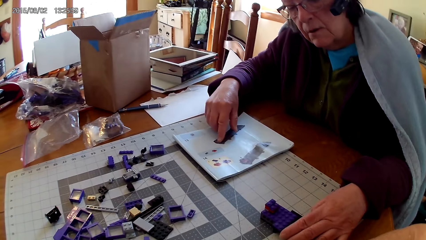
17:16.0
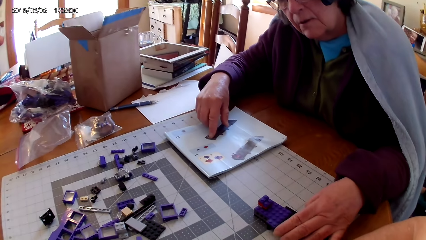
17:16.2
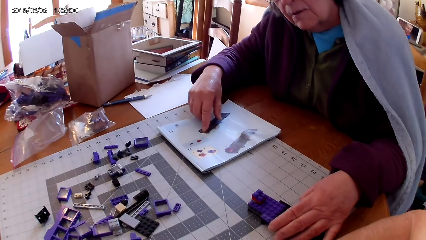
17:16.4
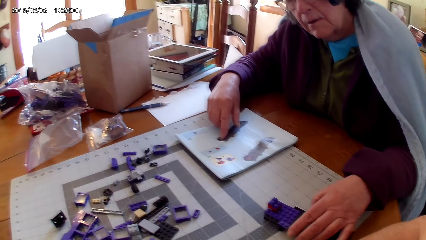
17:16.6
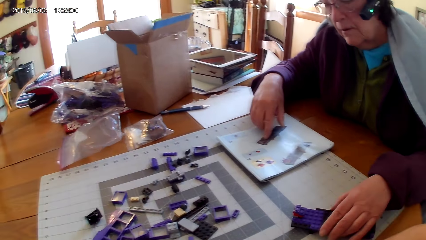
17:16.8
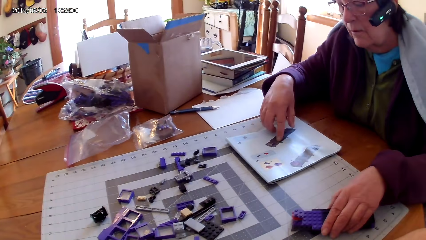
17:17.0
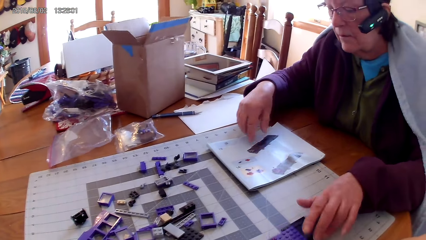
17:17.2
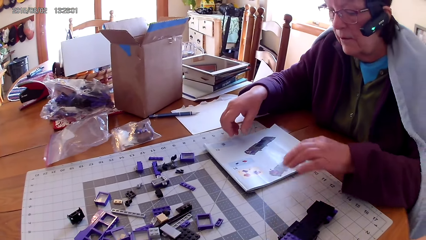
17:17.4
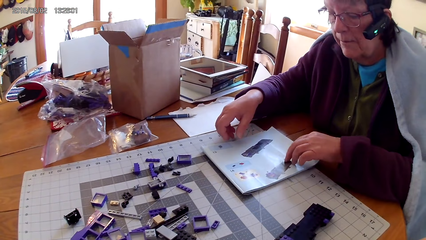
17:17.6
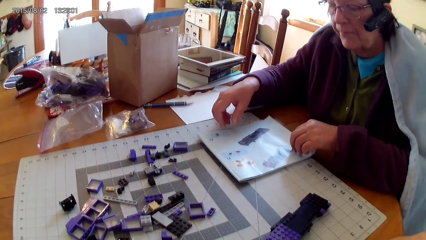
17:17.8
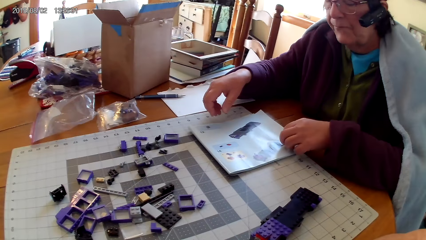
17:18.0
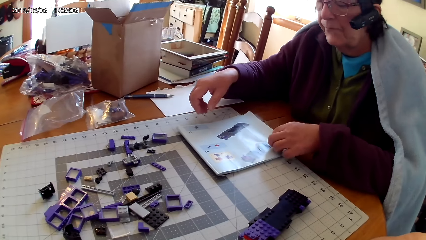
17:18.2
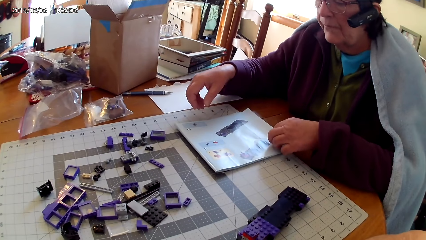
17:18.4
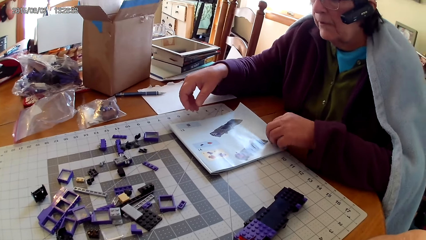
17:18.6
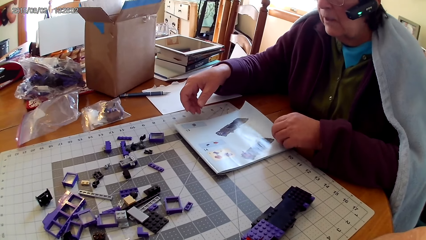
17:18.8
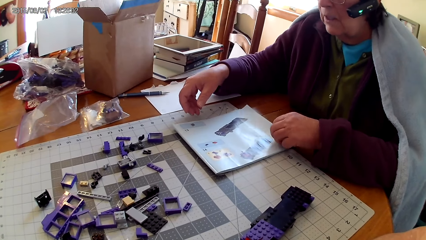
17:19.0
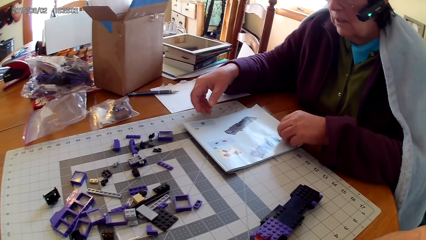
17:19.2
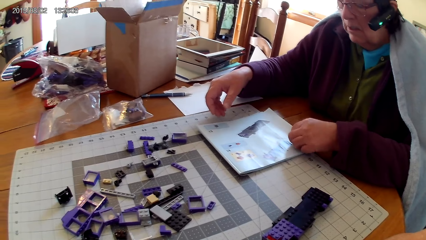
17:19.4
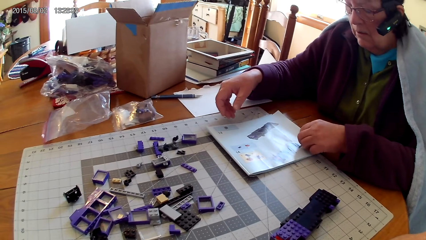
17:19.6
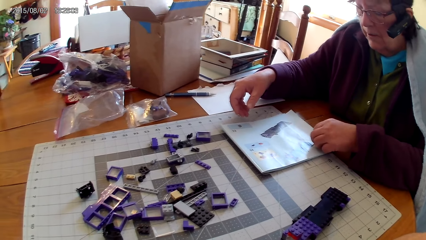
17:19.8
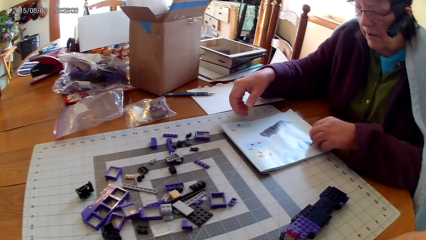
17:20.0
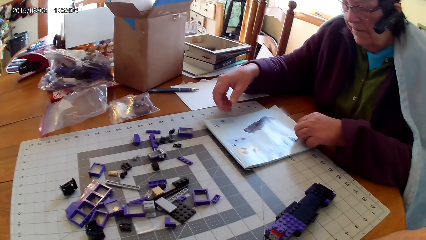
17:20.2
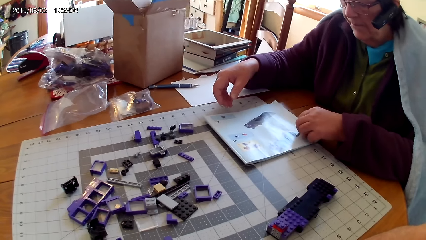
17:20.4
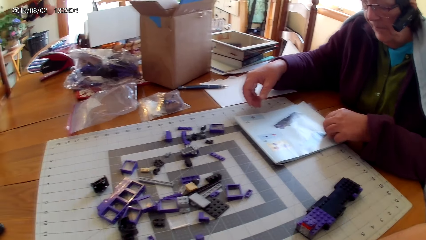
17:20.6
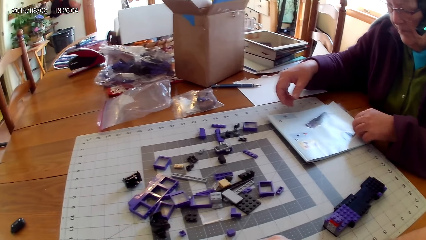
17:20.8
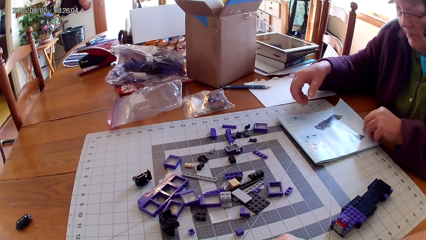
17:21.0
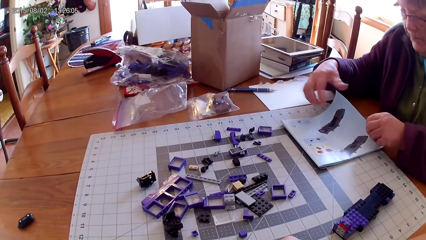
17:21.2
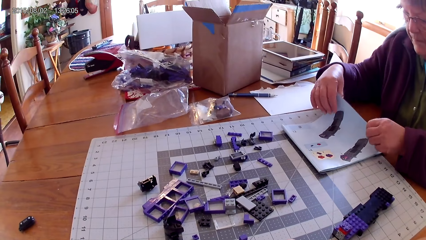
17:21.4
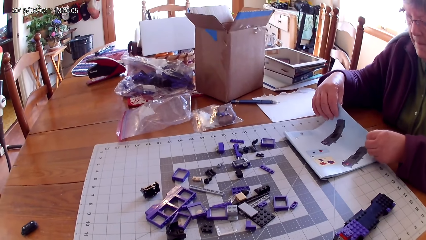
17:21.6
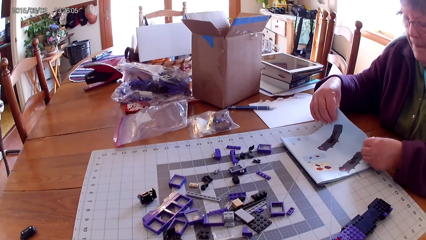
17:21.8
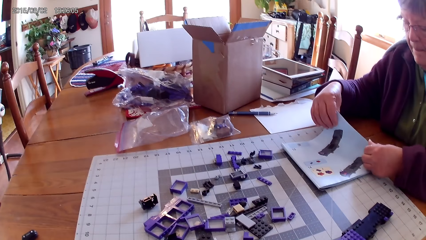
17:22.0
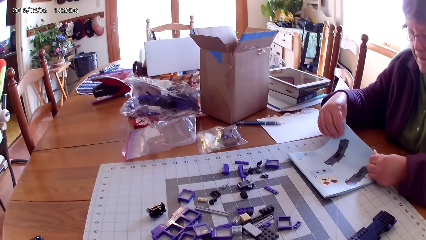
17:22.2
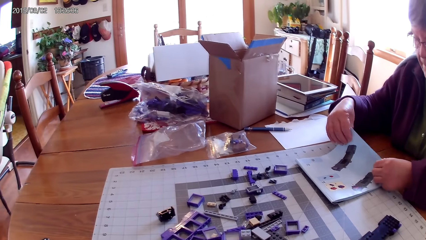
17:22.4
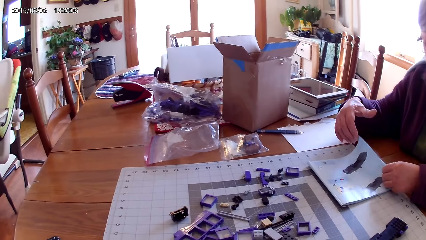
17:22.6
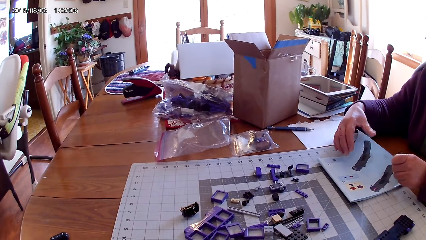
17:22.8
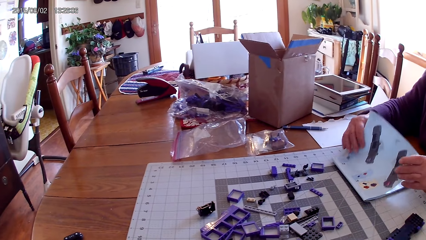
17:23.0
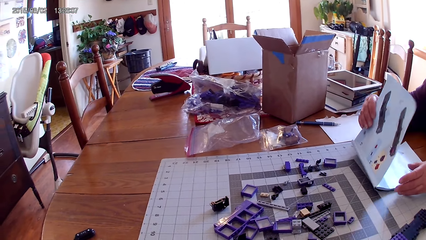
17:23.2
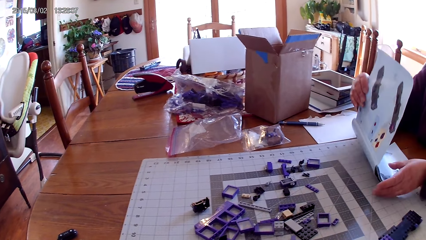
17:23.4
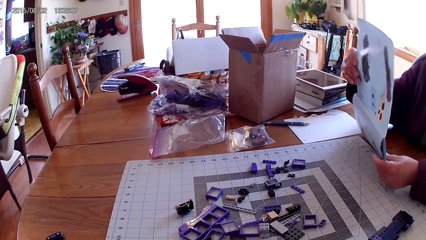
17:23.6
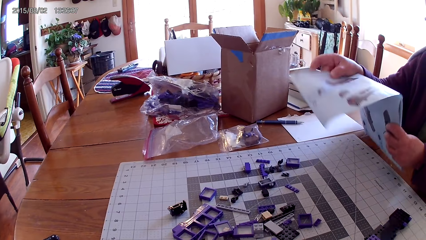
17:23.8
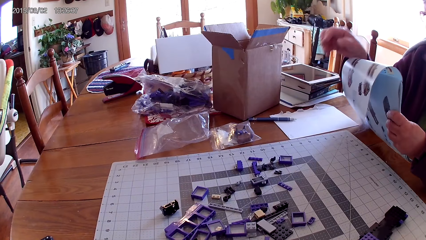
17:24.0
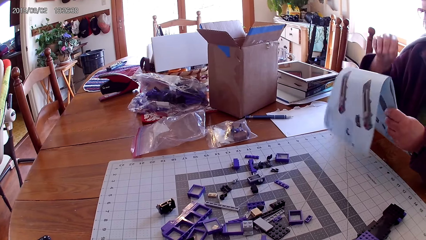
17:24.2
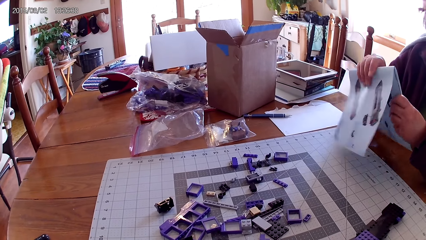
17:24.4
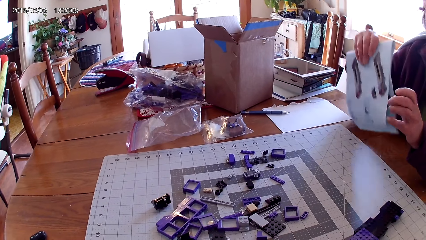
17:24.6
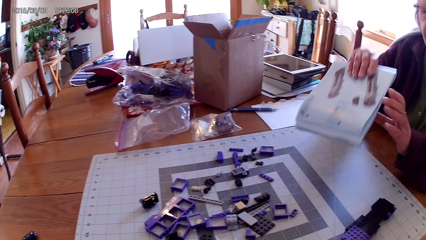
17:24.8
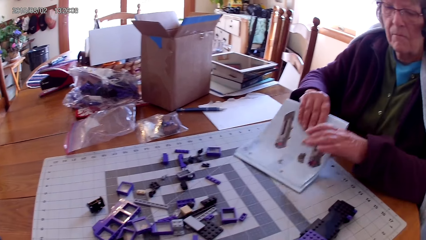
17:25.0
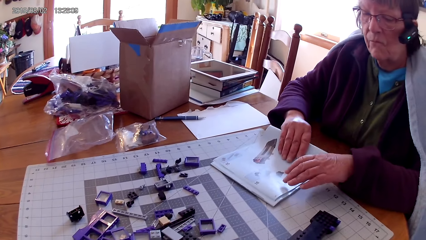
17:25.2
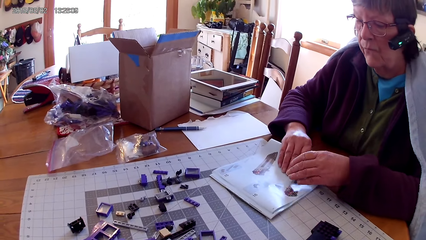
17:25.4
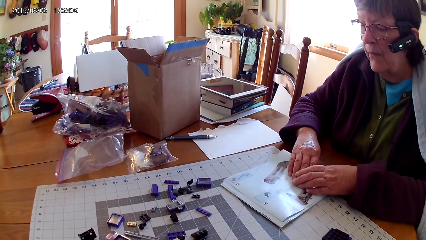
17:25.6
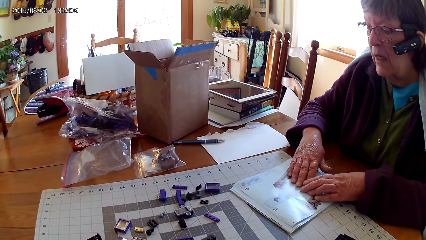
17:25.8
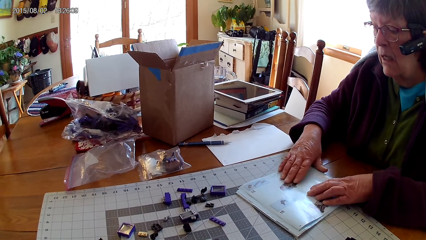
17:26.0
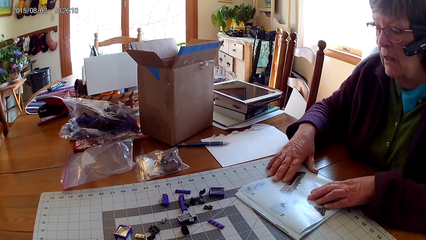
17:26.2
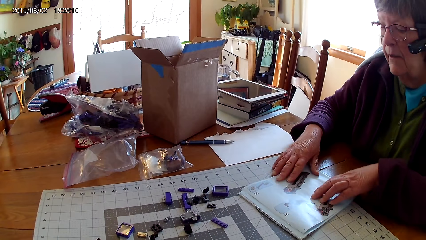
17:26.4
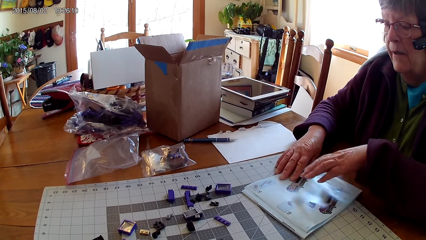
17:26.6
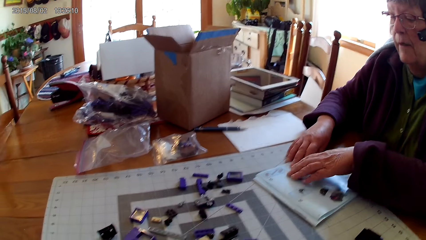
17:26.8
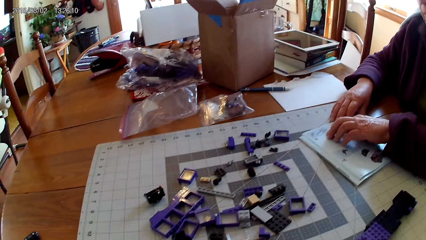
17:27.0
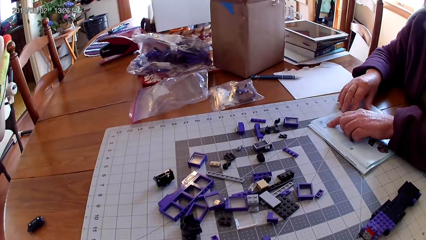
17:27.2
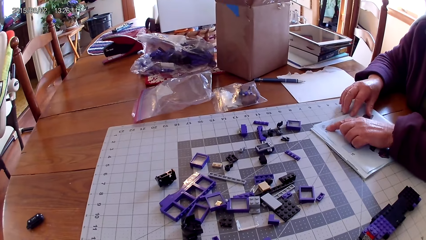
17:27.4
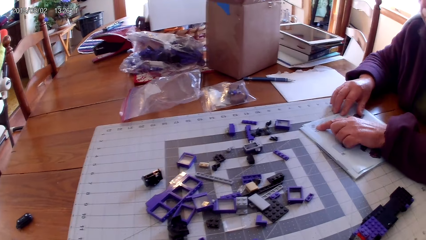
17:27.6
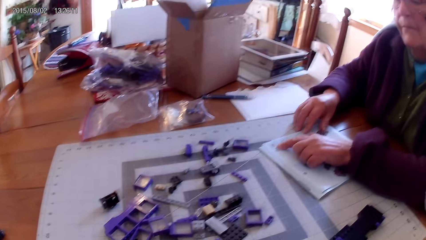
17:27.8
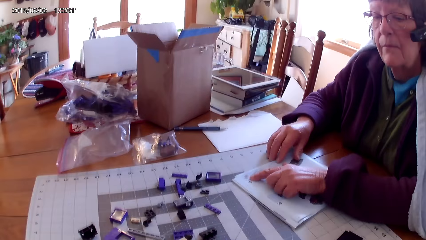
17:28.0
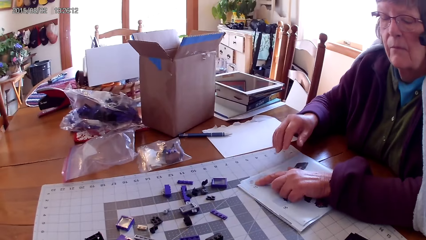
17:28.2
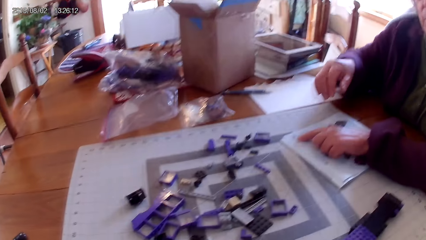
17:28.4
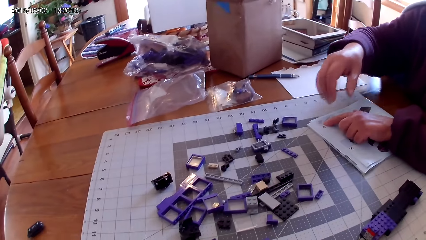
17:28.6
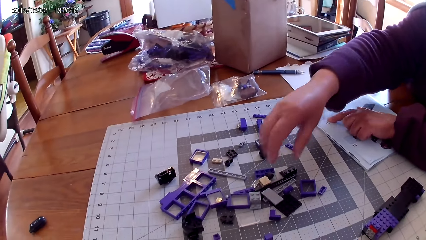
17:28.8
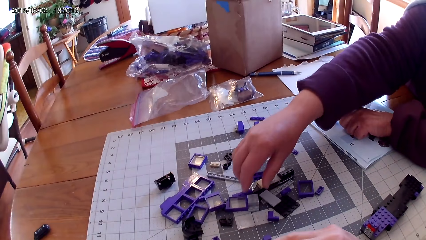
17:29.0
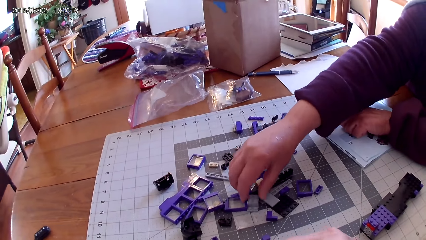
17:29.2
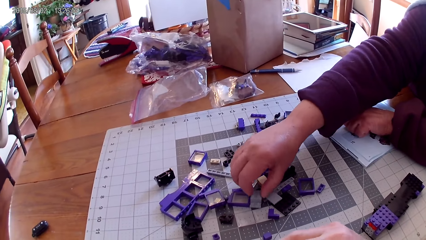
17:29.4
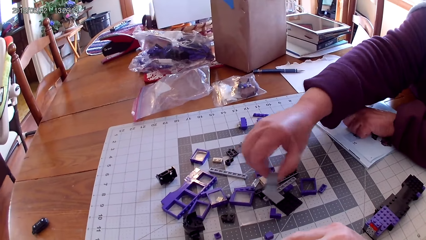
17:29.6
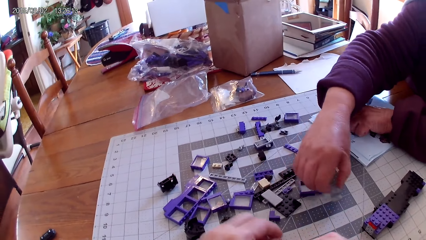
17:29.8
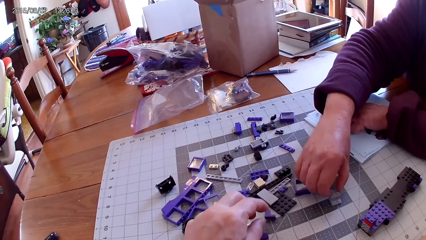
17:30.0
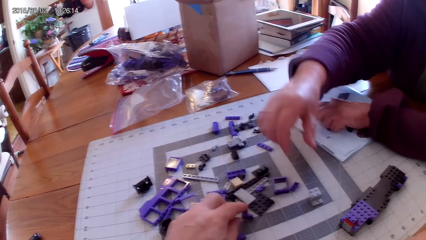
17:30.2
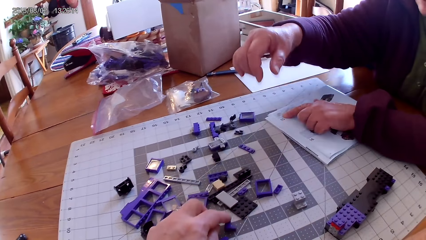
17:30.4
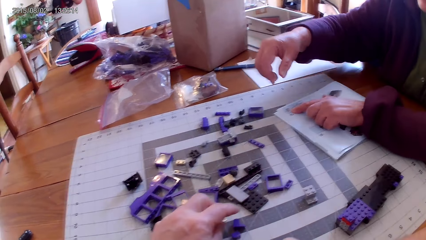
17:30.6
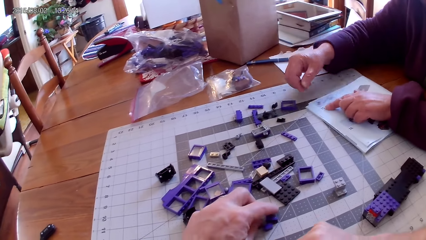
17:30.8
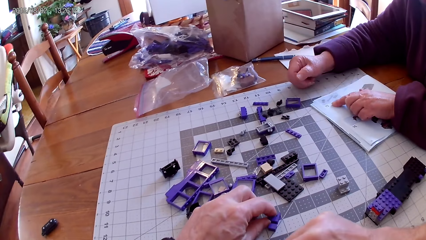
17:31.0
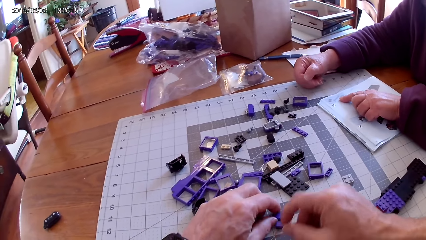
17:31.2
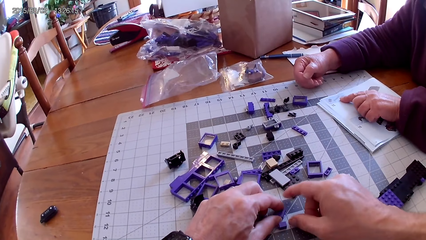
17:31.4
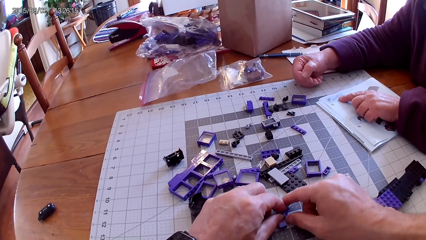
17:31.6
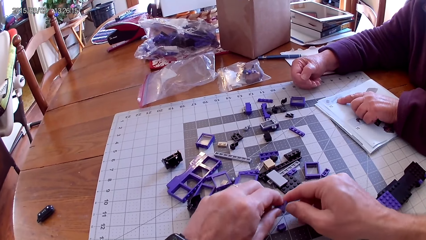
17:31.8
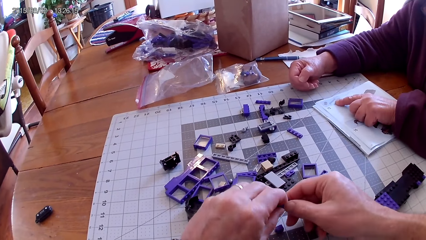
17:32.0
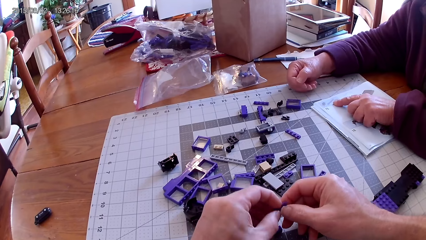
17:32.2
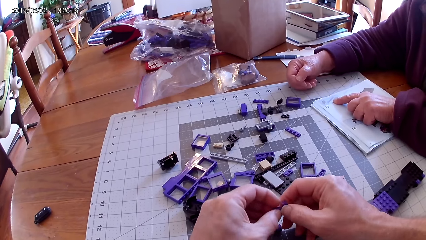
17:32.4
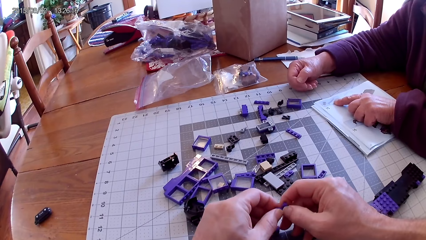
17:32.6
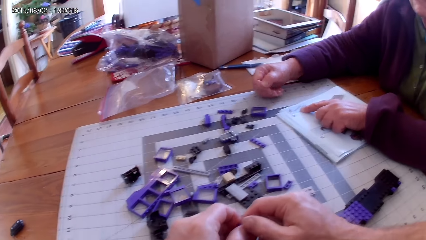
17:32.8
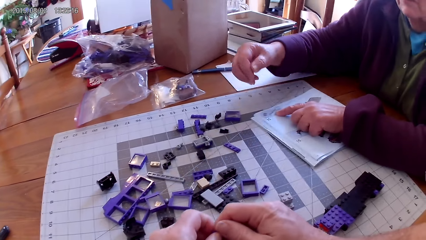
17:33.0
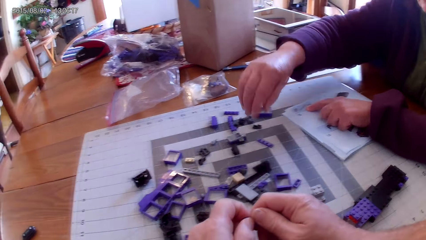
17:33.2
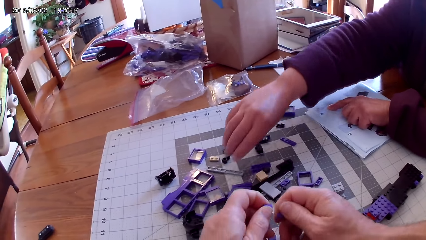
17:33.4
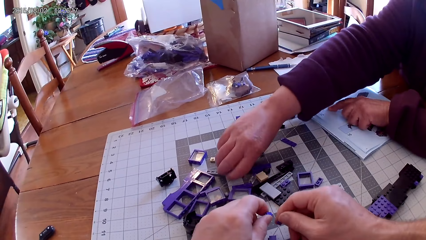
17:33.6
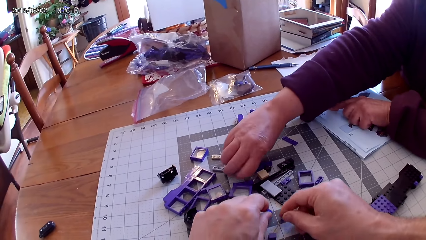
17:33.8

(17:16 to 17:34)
A woman touches a book with her finger. She turns something, moves something and reads the manual. The camera wearer looks around. The woman turns a booklet. She opens another page of the manual. She holds the book. She puts the manual book on the table. She levels the manual book. She reads the manual book. She takes another spare part from the table. She puts the spare part aside on the table. The camera wearer takes a spare part. They hold a plastic on the table. They loosen the spare part.
